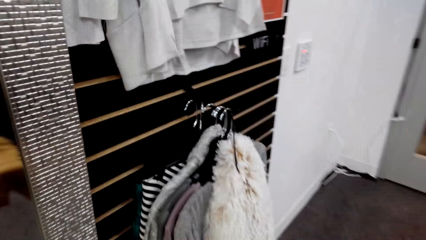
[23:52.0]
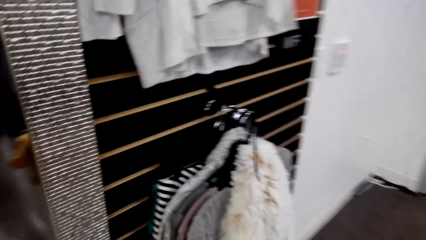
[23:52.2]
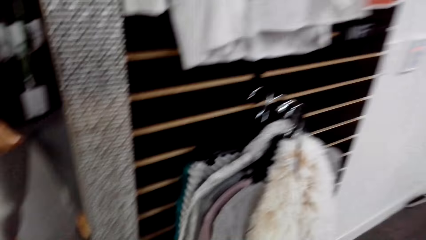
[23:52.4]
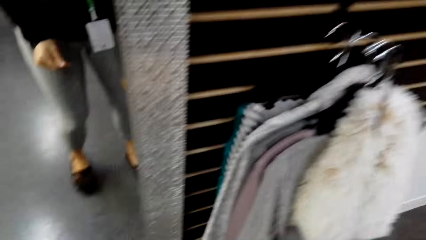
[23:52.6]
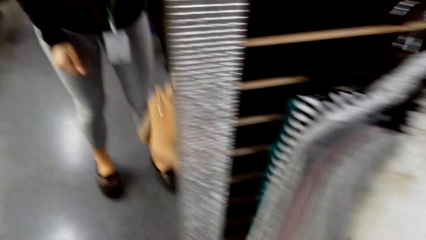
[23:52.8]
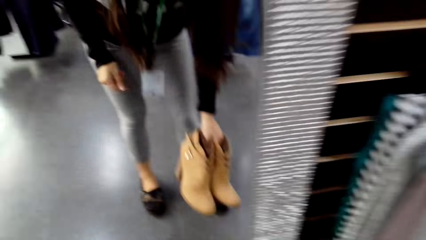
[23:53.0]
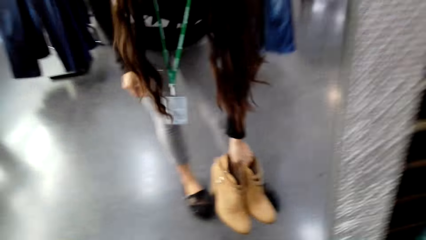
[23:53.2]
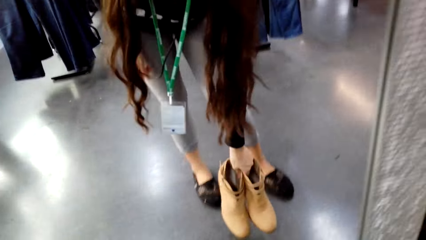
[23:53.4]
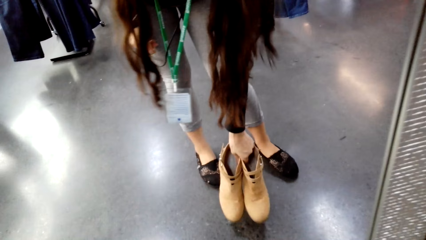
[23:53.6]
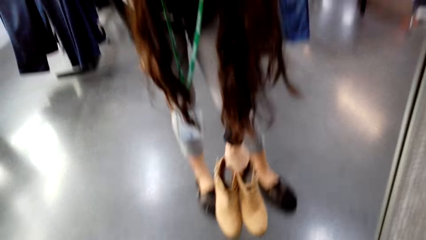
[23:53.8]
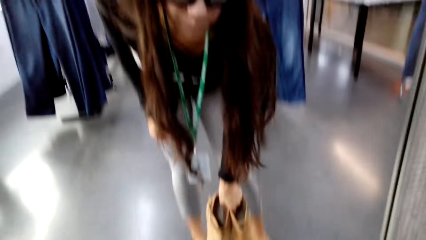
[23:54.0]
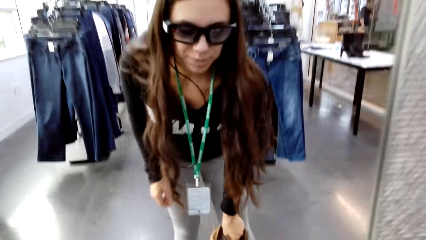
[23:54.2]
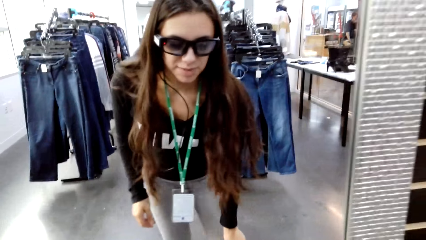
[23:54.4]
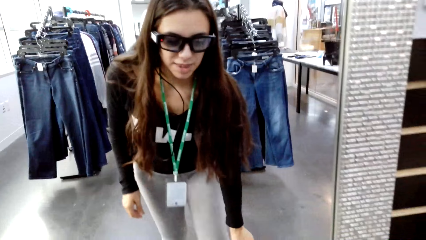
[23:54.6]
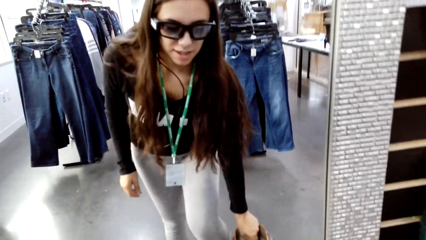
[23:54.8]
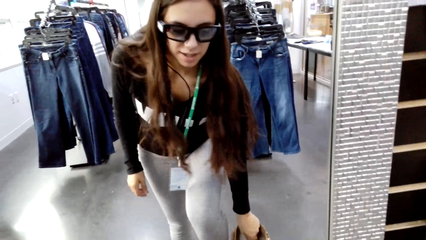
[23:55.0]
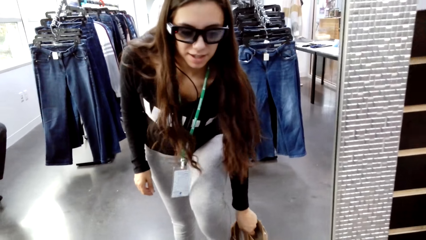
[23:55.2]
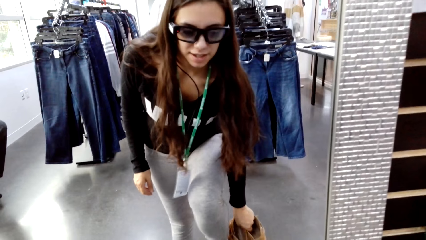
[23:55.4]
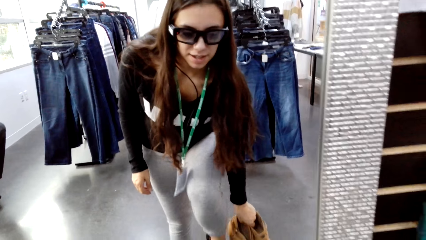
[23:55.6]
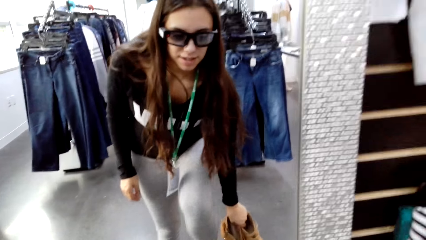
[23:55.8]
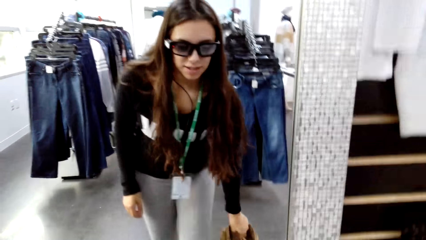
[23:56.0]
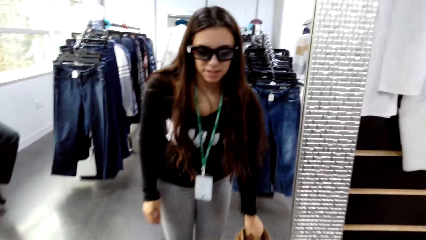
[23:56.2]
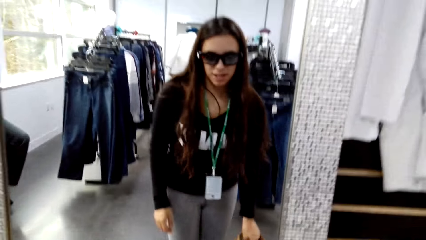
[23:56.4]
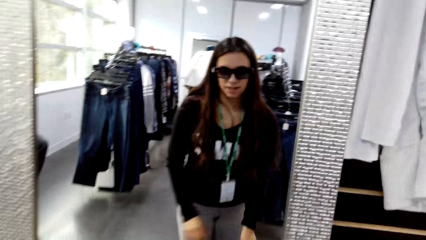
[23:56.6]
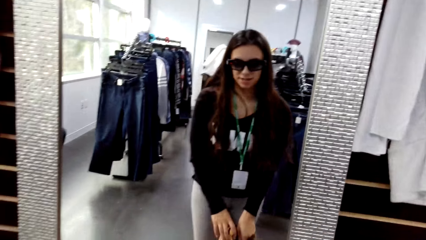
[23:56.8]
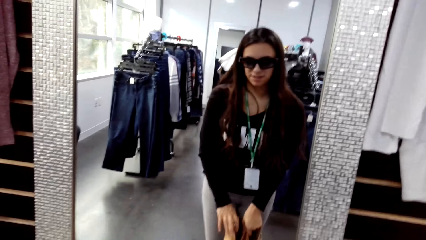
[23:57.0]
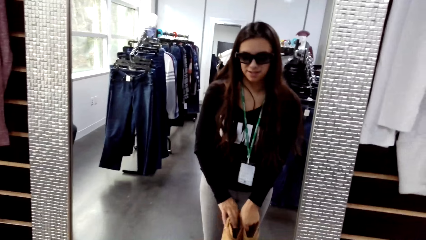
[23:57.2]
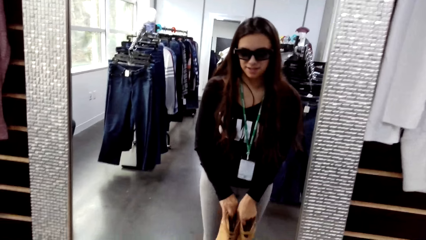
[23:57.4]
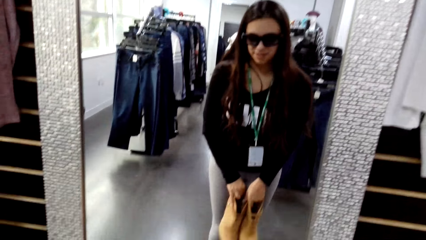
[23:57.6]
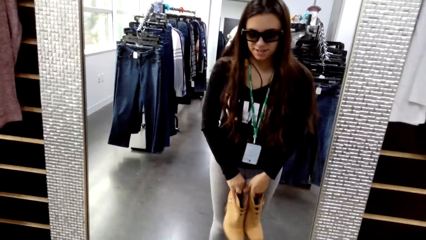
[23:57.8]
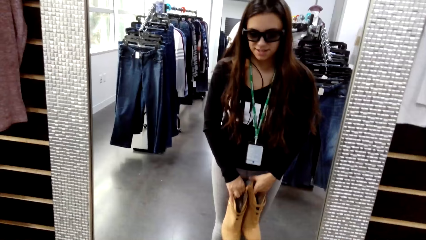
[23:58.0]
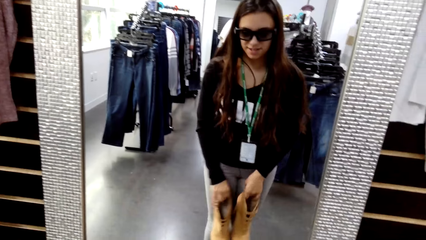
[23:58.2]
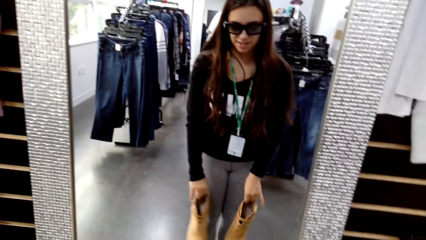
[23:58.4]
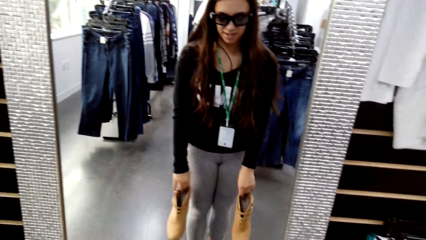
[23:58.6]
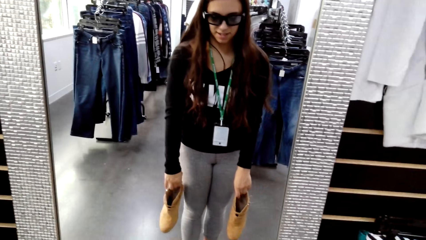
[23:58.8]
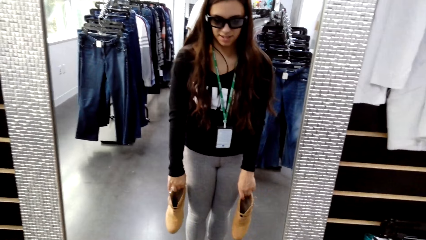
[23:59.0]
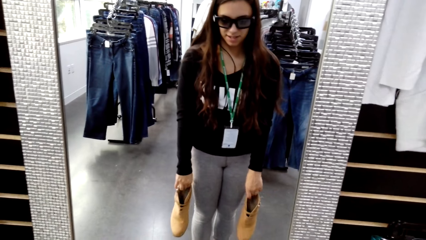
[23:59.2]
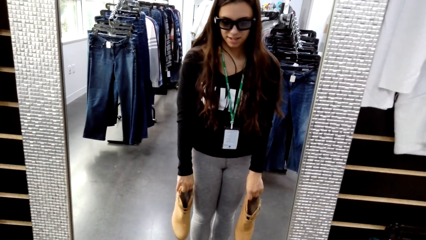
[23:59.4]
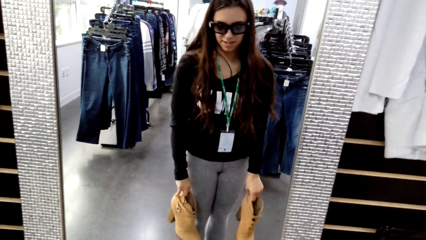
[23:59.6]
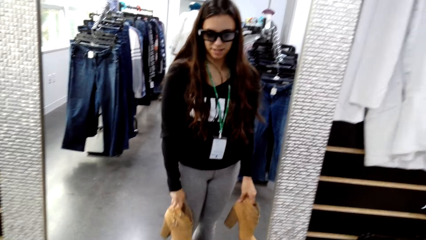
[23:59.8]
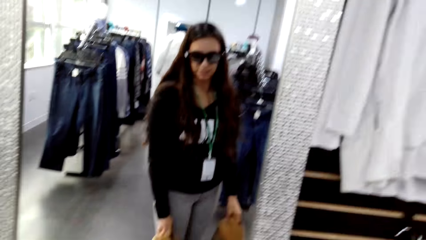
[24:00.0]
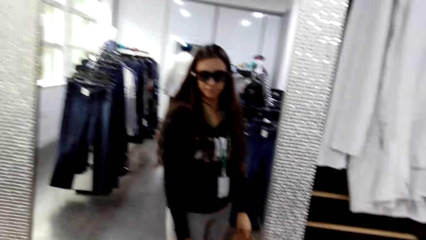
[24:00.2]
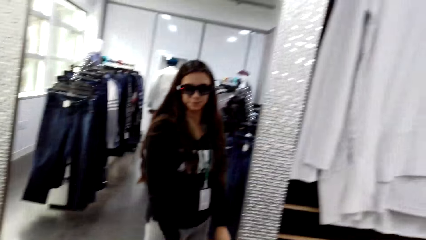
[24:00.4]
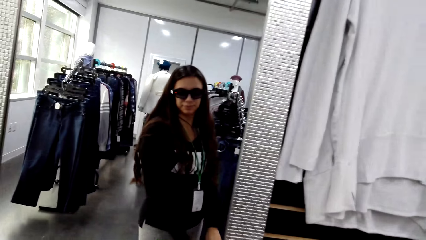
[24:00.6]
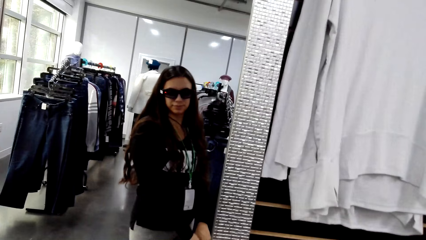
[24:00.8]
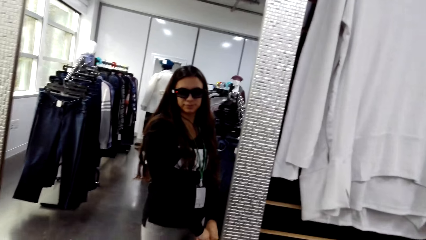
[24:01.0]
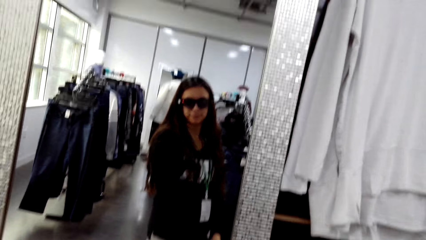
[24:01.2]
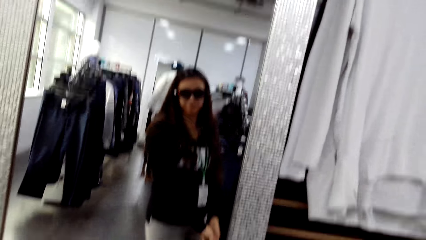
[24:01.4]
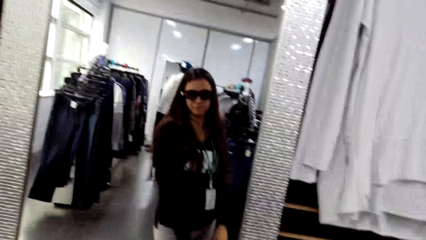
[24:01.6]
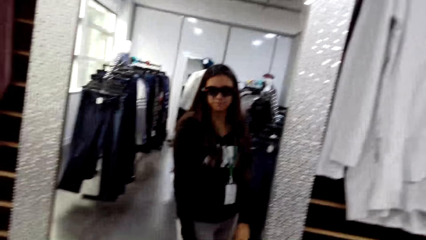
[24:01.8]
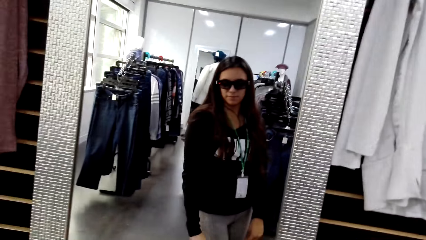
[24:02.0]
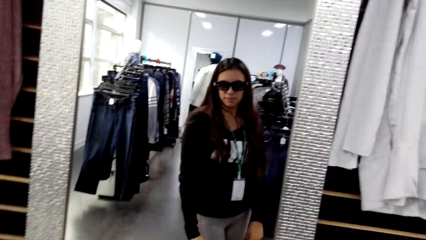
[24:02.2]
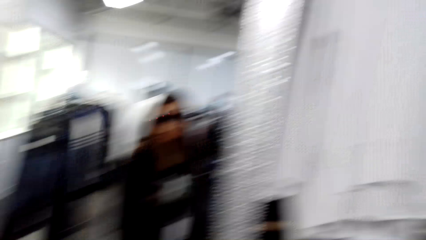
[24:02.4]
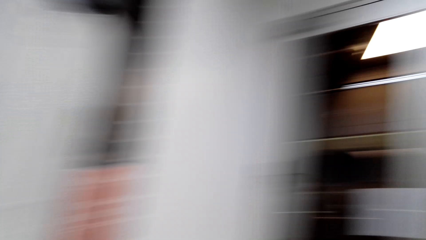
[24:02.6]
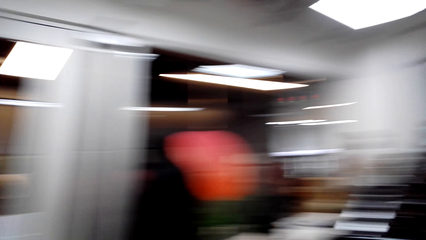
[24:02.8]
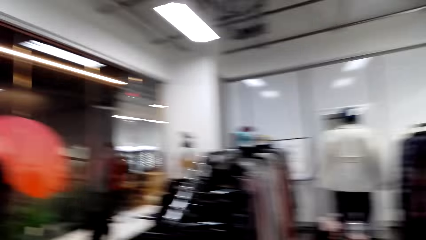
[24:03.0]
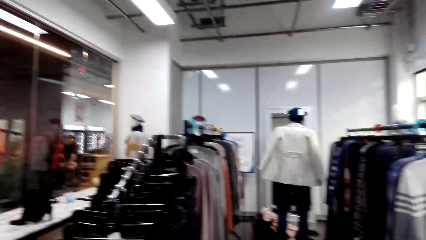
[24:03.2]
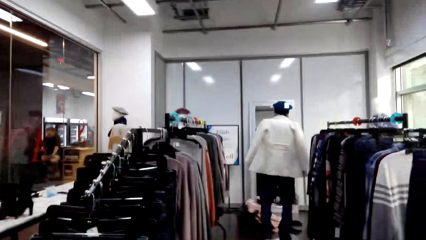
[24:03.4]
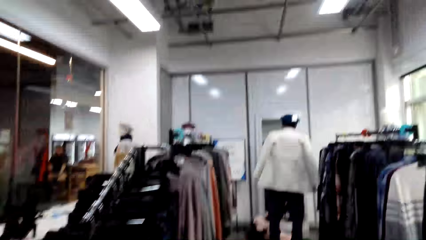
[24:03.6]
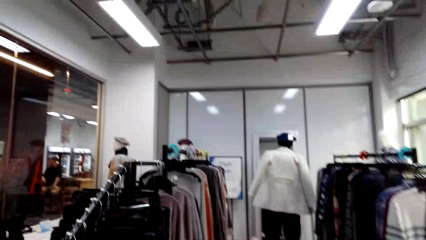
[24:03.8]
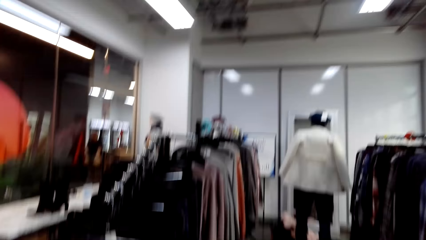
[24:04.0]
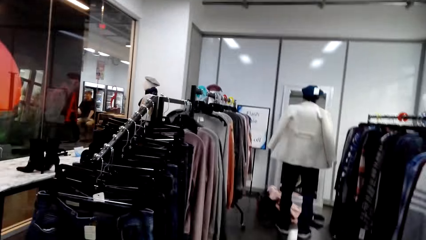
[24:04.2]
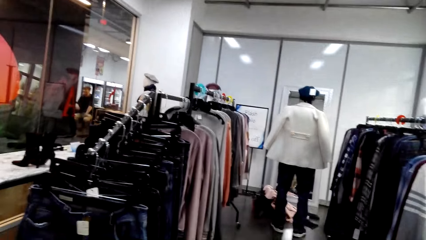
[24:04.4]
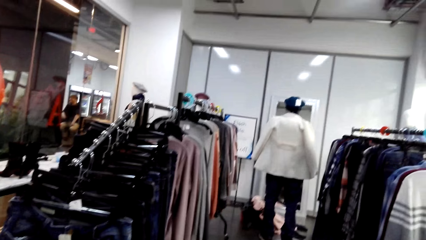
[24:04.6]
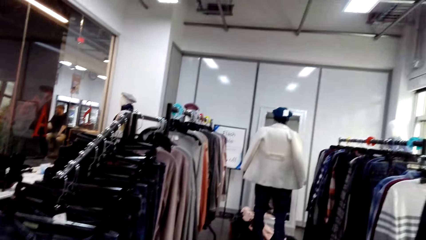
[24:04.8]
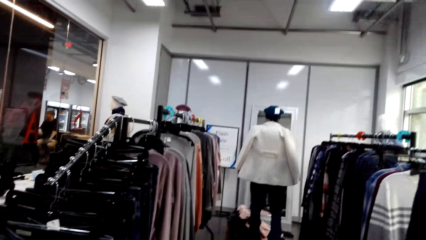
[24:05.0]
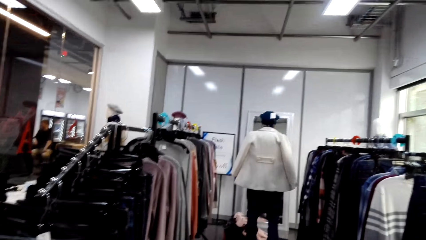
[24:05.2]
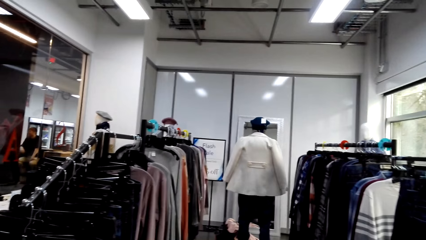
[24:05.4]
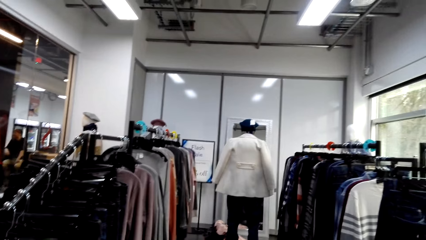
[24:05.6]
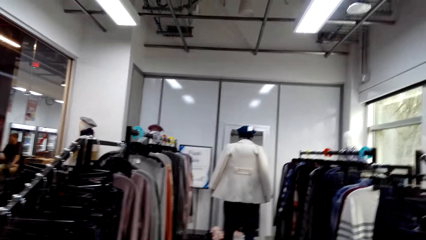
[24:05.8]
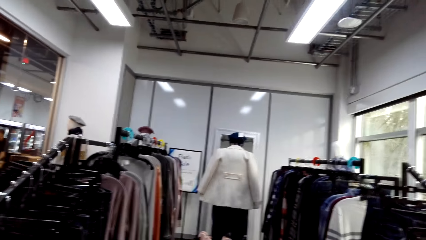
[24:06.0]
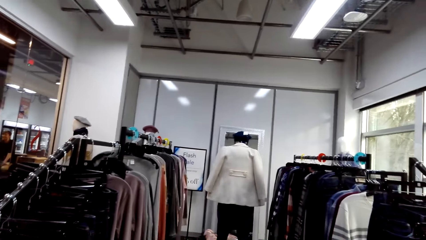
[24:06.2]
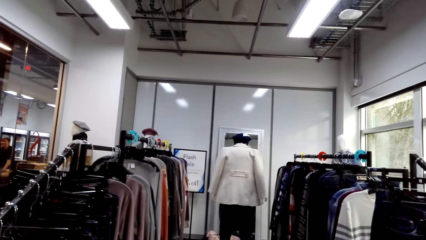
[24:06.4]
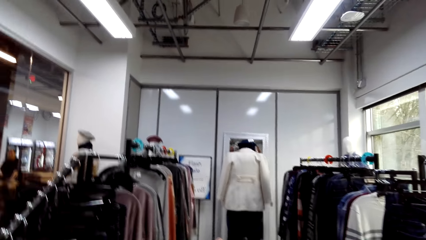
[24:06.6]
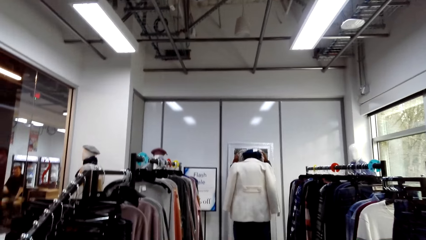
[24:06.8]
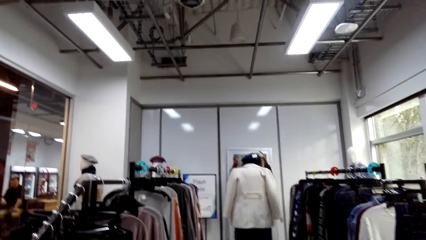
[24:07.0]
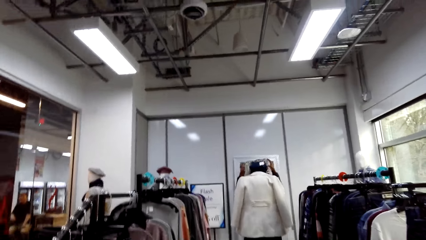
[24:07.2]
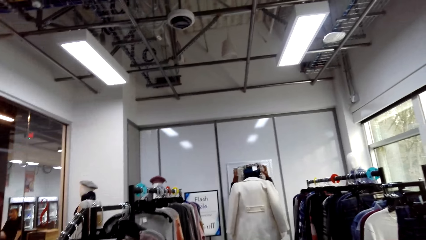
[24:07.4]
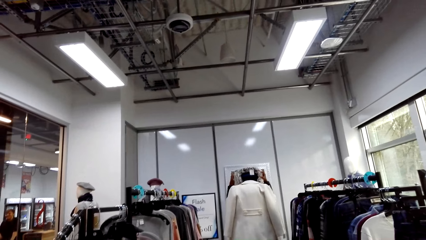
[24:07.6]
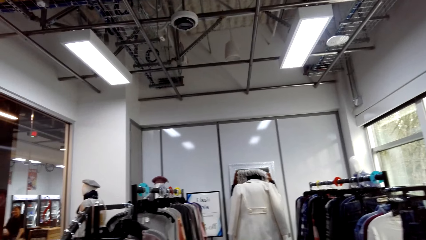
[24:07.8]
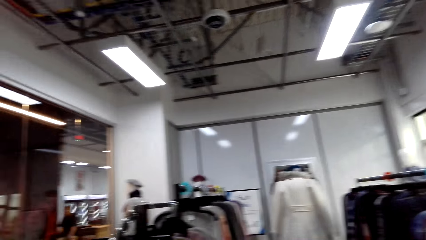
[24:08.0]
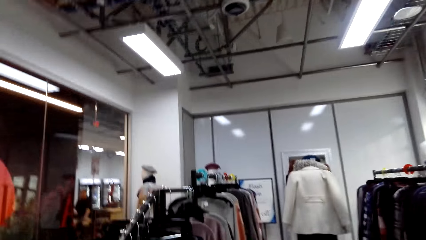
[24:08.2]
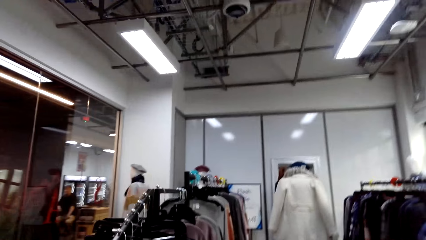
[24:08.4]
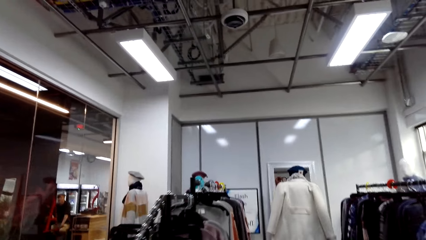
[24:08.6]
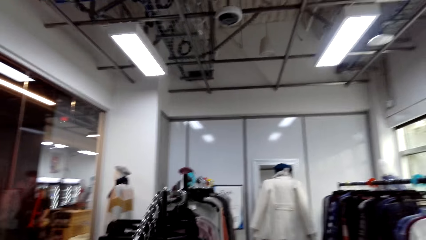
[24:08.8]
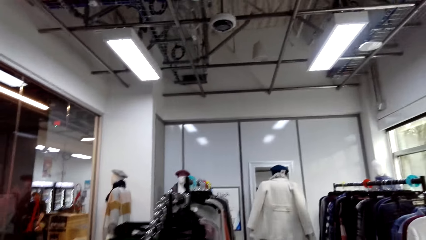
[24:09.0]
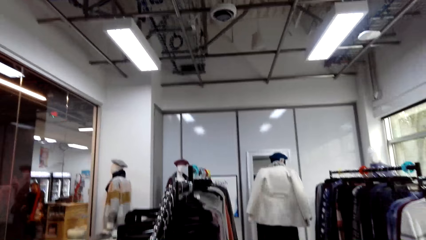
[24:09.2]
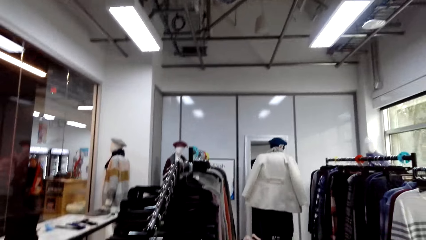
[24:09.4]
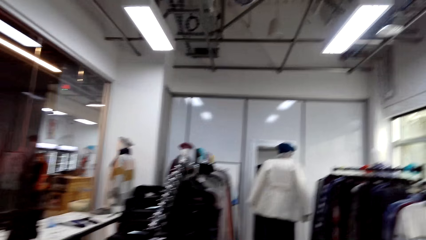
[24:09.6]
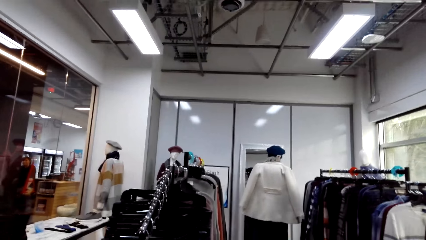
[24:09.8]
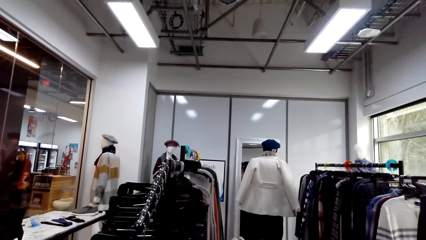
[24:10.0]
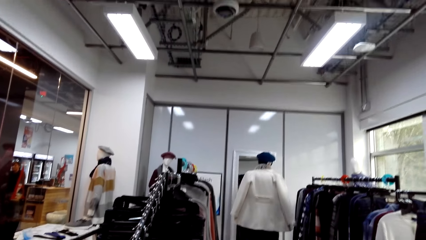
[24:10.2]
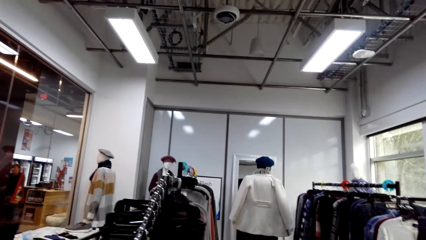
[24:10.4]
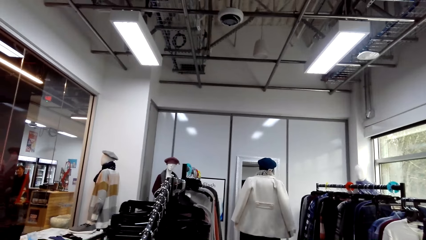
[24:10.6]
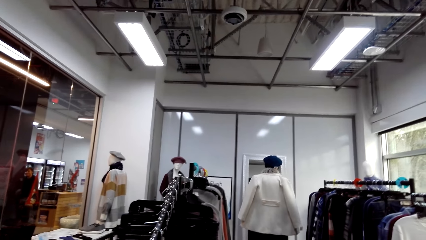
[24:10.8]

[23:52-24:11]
The camera wearer holds the shoes separately. They use the mirror. They look at a man. They look around the shop. The man wears a scarf.
